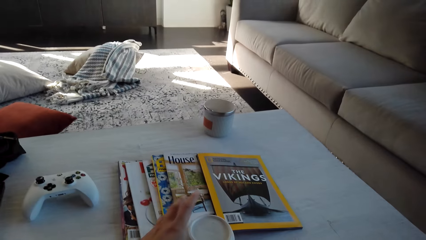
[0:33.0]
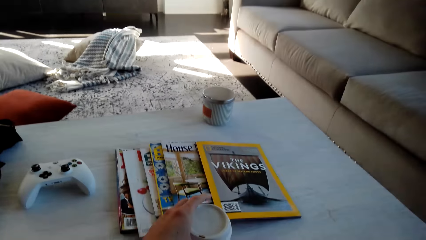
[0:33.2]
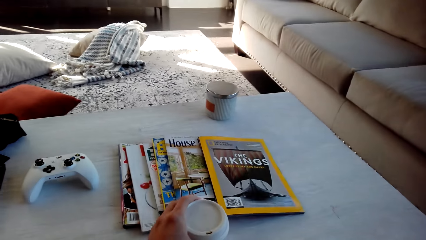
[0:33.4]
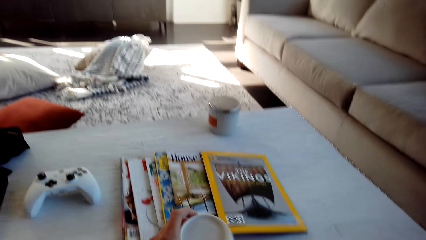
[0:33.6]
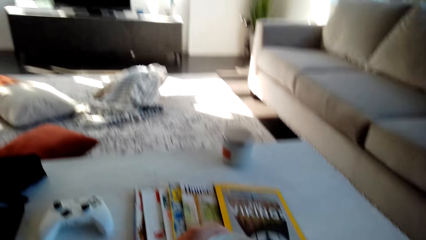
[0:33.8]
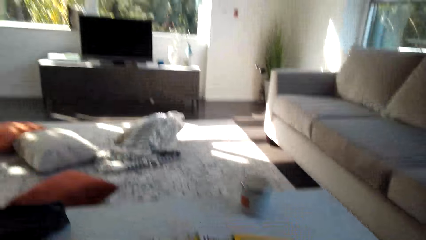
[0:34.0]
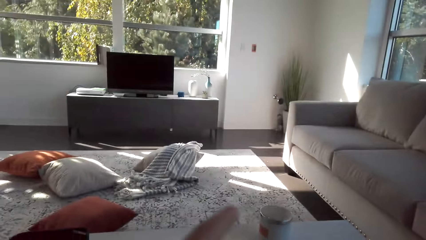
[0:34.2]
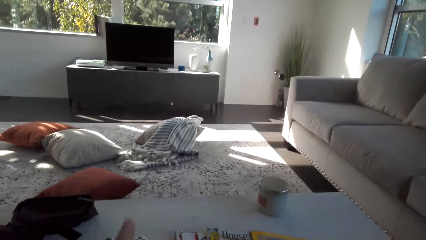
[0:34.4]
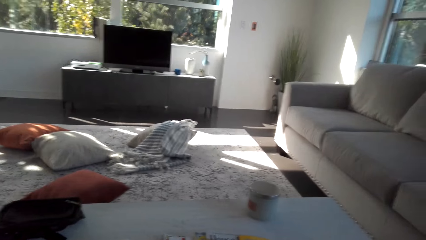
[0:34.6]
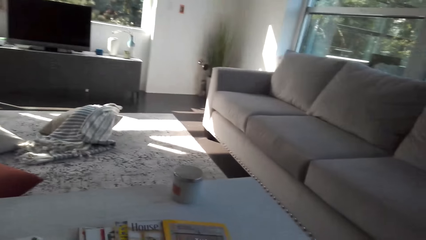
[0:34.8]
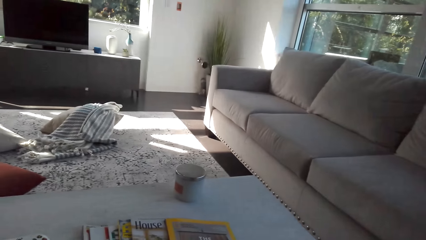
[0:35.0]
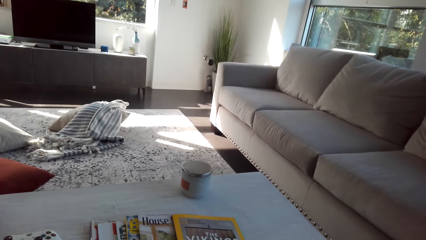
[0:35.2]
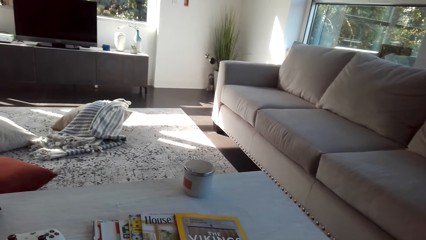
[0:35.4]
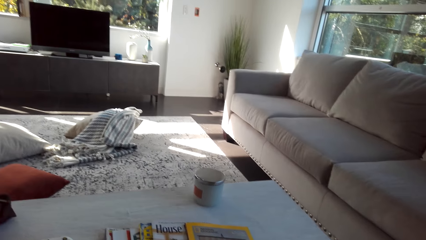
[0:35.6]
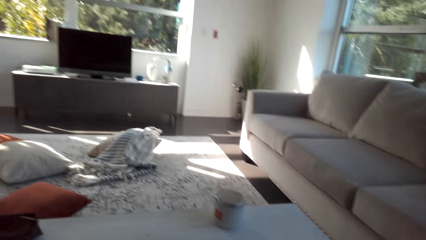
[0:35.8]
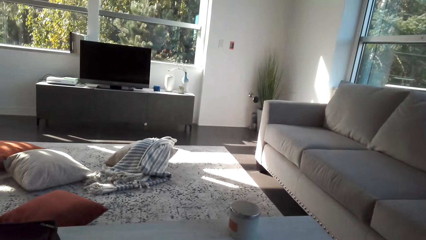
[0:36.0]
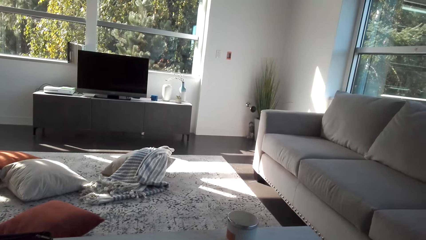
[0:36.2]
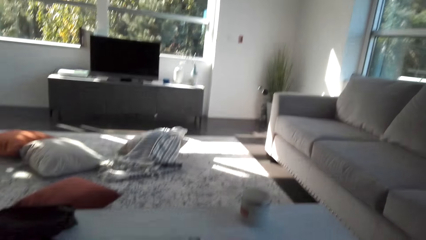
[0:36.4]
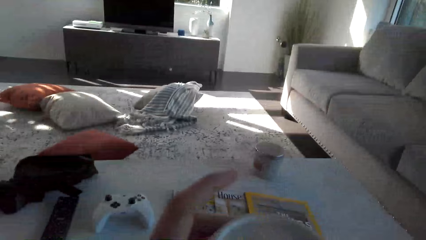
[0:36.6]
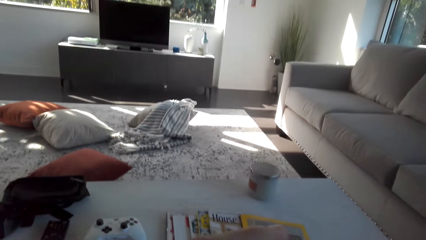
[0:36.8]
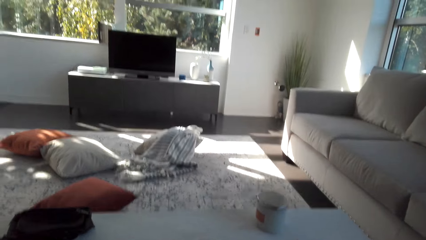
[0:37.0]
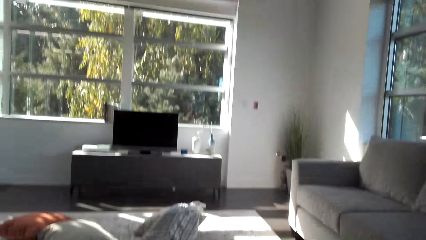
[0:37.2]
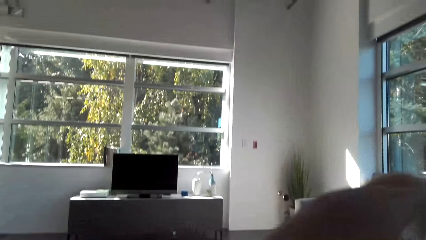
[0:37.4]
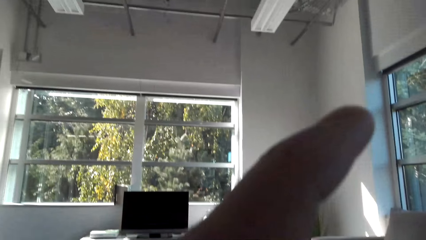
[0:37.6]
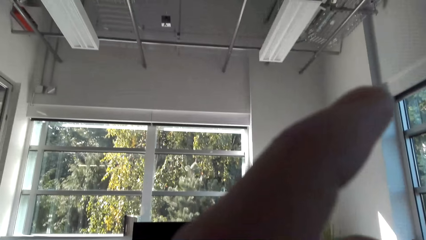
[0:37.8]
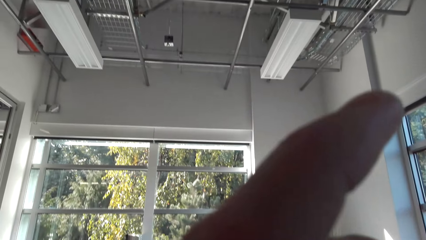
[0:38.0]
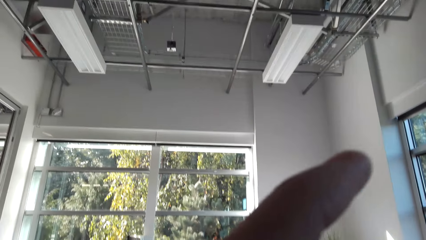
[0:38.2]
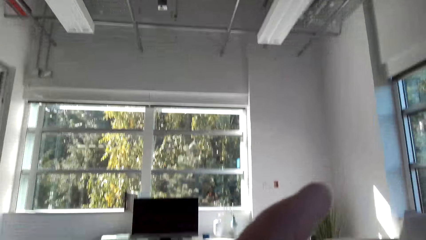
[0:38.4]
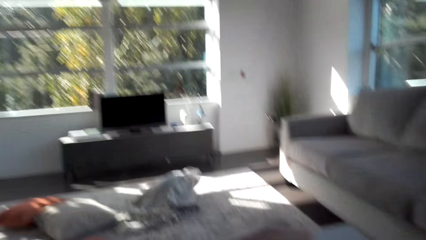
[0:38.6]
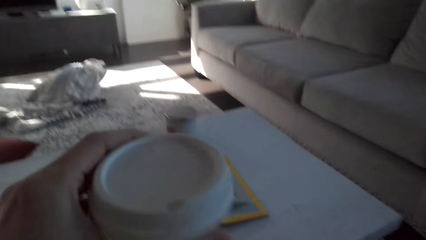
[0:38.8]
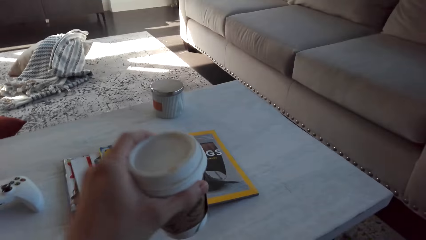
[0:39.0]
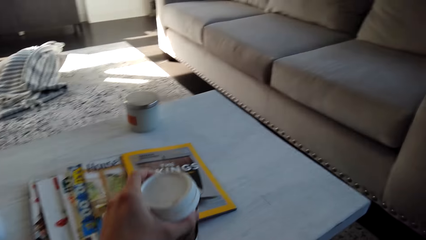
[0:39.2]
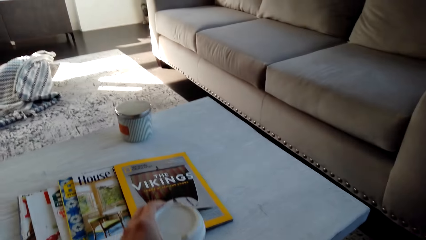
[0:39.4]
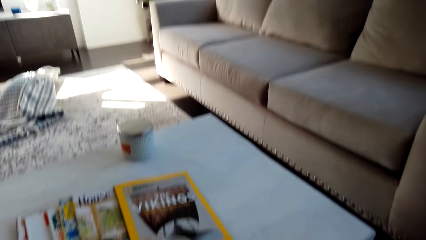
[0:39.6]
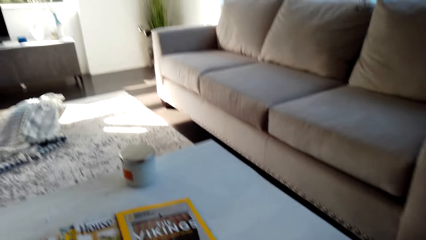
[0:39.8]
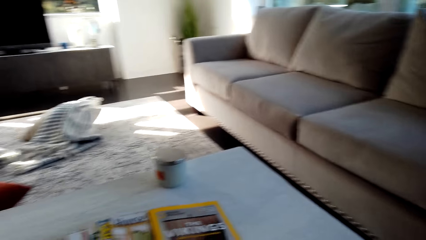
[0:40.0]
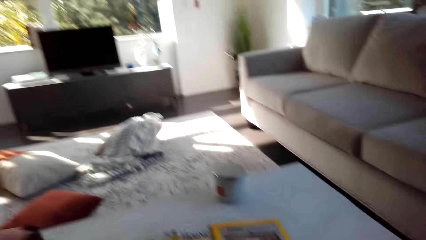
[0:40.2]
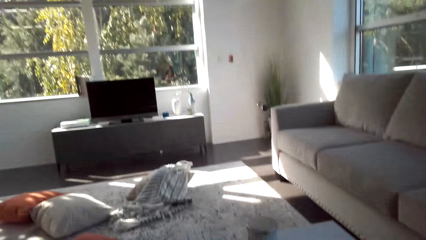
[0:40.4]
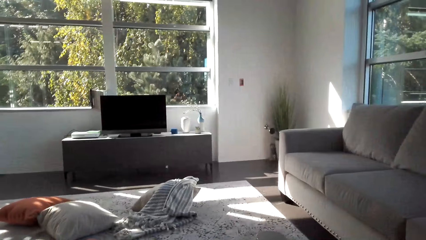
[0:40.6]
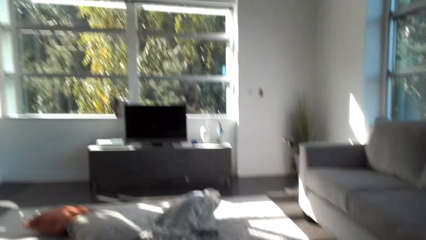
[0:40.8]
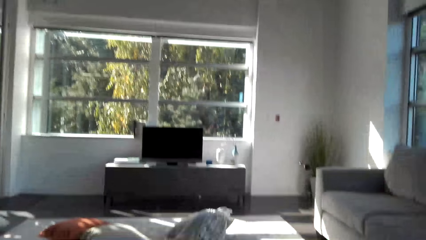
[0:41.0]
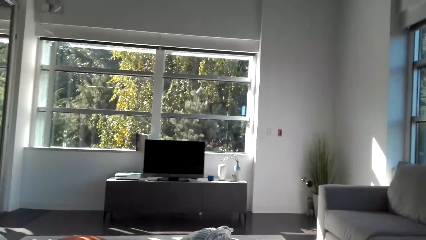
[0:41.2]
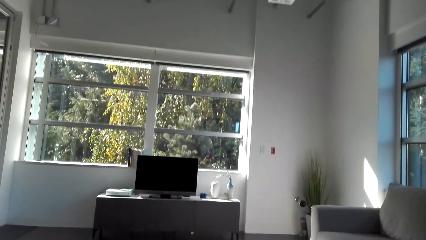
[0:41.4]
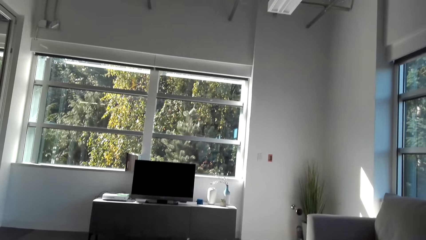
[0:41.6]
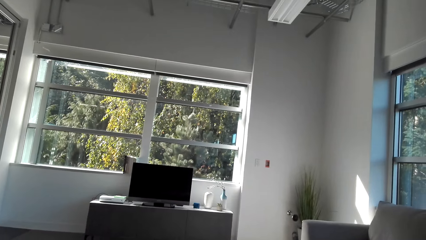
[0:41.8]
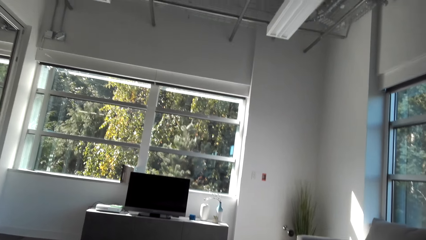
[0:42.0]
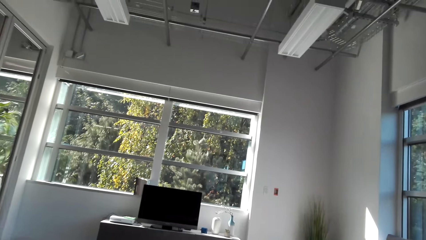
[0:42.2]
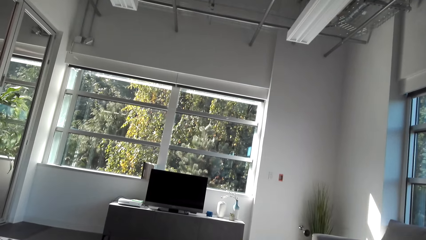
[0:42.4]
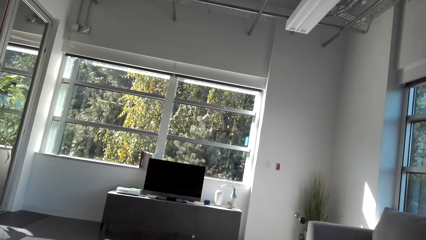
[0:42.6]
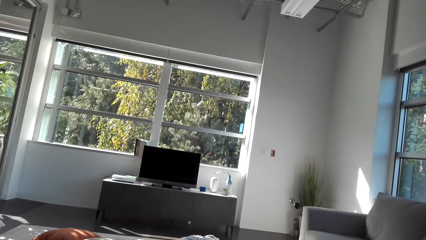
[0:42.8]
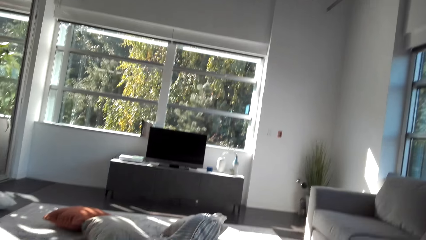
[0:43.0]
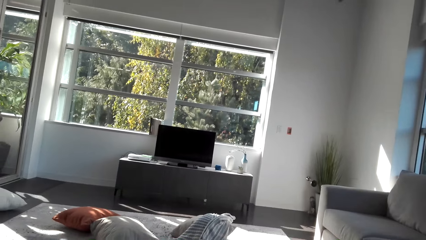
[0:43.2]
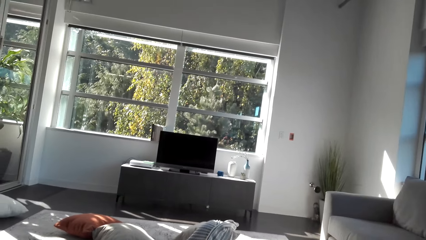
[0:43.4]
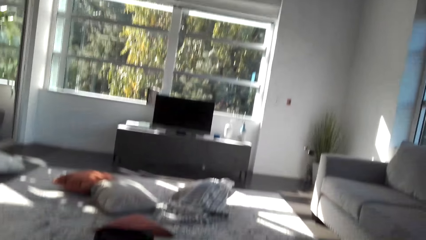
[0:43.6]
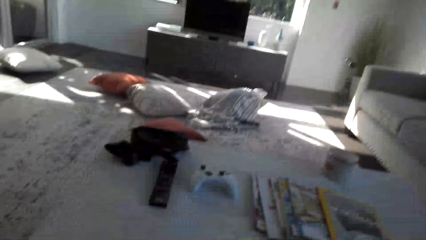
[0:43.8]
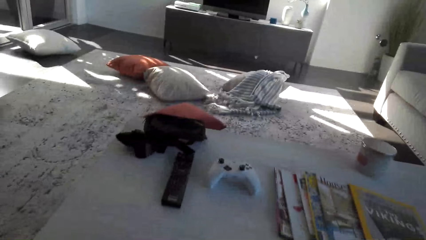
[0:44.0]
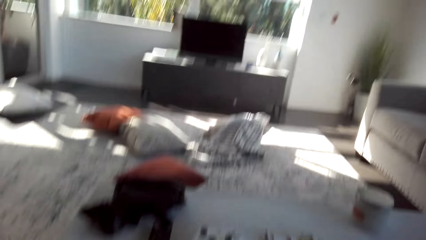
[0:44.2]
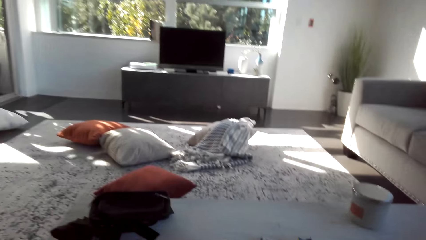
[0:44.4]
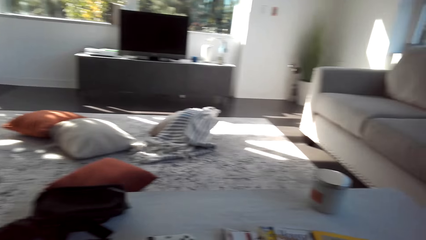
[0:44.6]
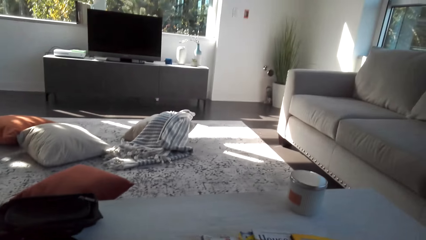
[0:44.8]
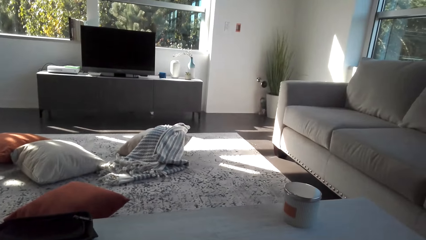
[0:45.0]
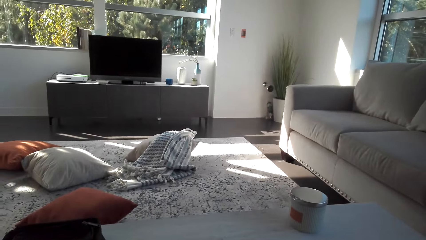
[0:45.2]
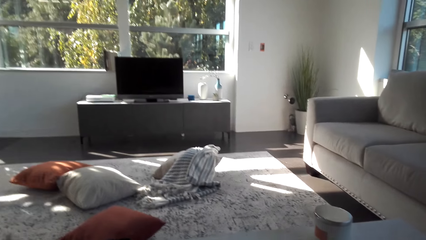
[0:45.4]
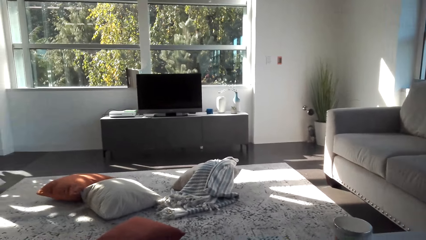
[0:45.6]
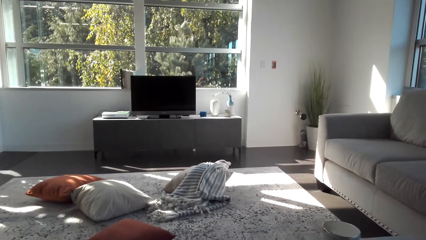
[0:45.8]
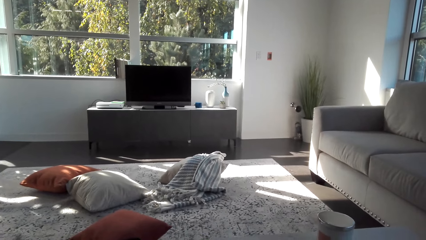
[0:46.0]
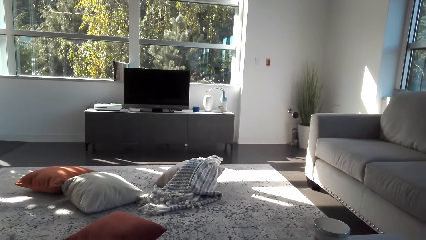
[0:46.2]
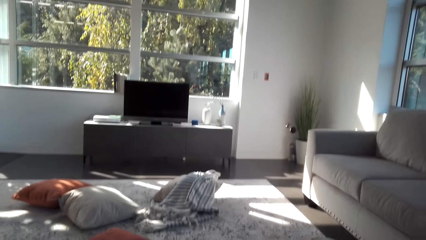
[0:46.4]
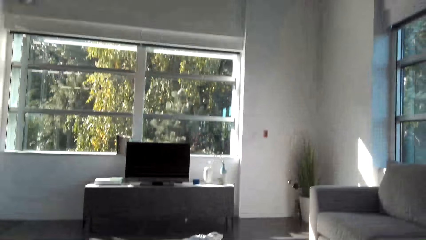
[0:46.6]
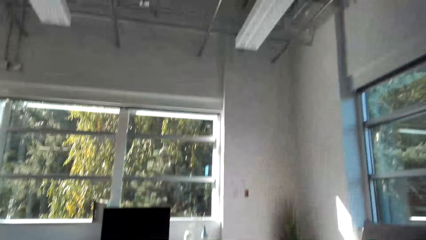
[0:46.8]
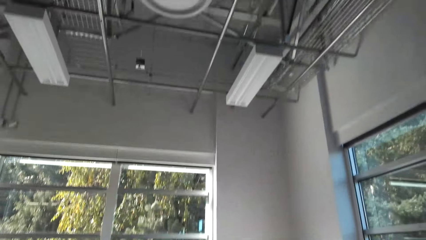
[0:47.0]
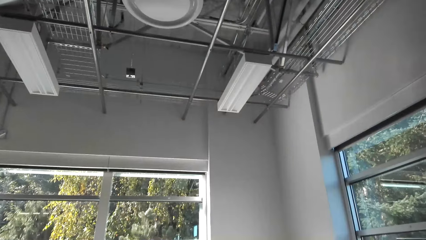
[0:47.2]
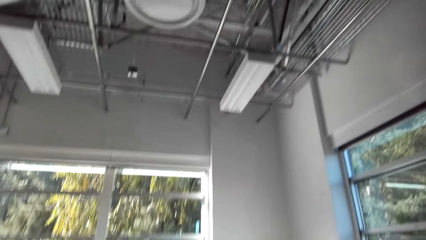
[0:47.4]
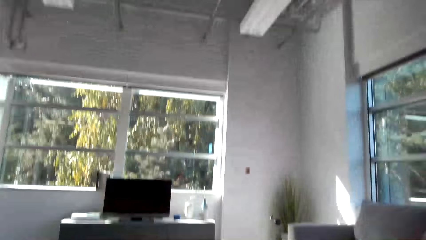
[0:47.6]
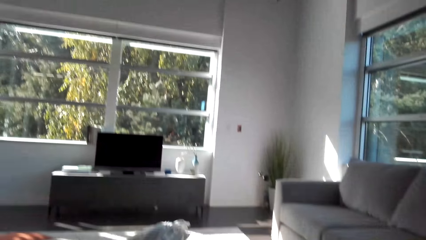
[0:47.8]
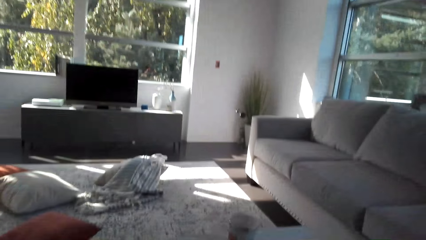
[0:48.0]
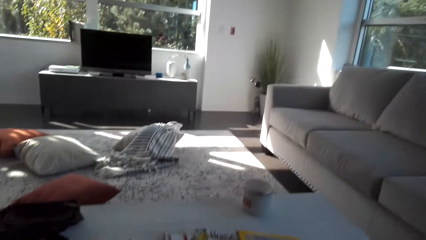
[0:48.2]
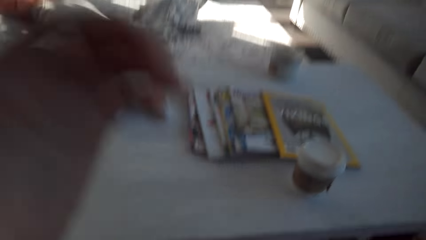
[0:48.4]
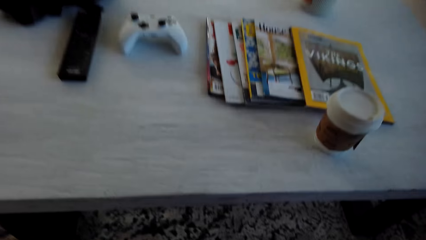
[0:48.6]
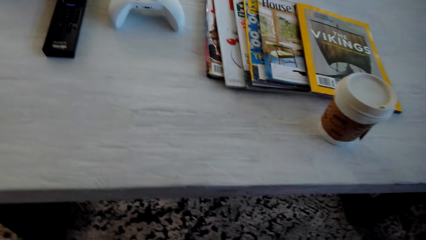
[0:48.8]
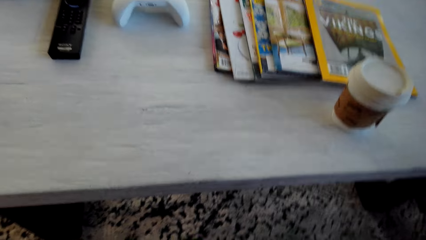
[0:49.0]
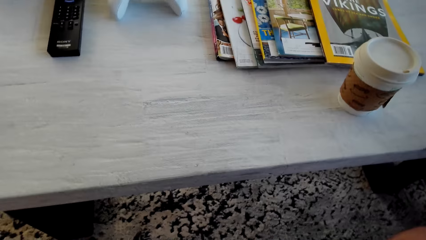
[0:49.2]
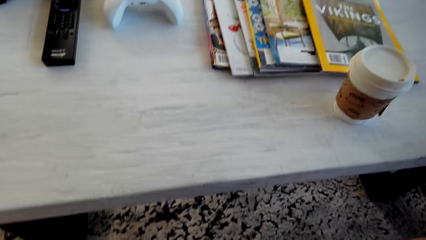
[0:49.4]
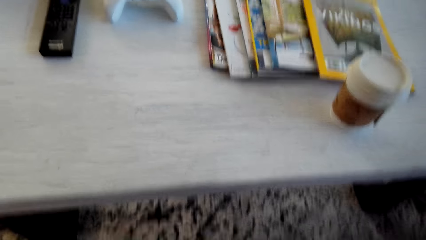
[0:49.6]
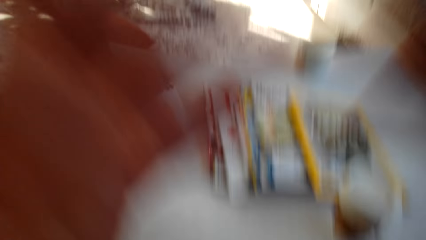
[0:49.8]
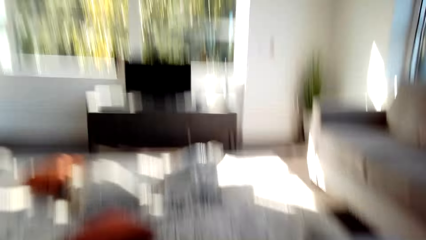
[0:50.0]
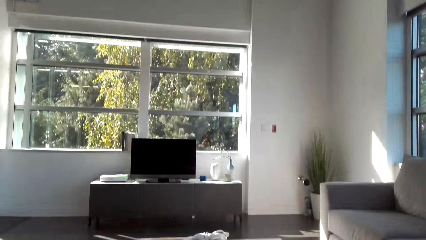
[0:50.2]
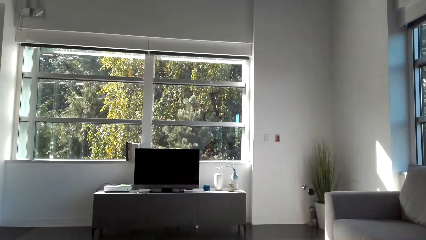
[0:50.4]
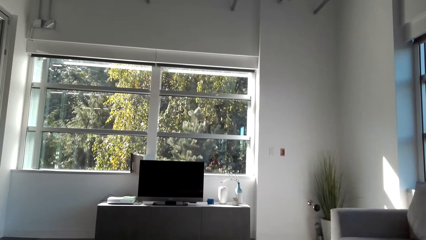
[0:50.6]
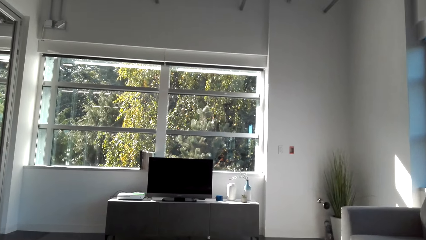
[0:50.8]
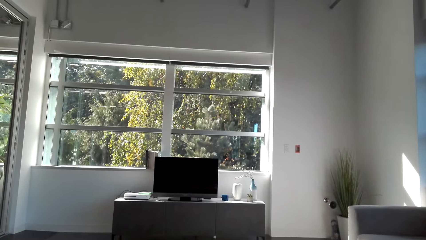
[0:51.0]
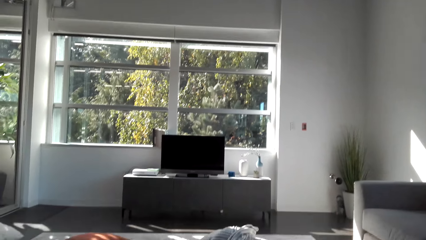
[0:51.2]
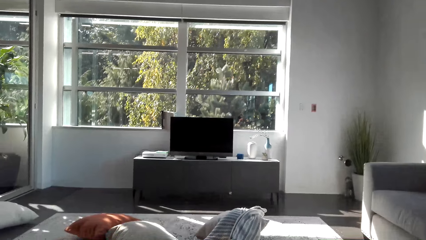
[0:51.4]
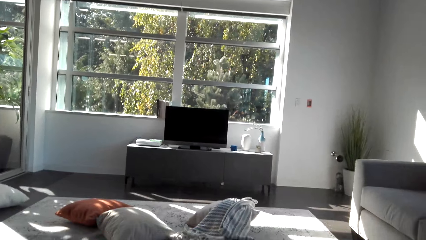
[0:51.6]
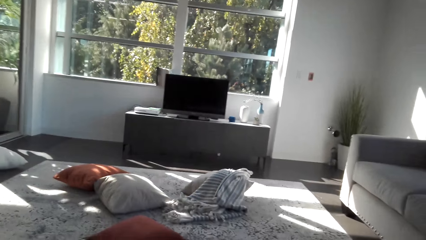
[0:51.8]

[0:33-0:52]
The camera wearer drinks tea. They put the cup of tea on the table. They look around the house. They adjust the camera.
